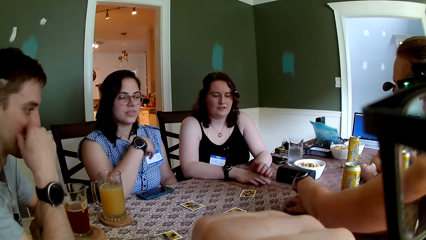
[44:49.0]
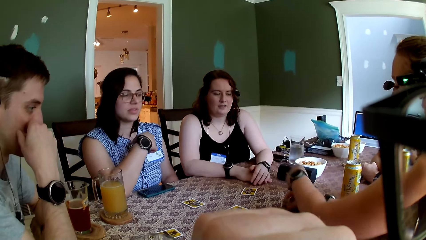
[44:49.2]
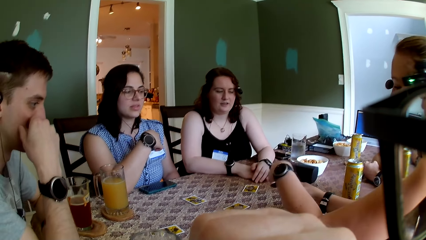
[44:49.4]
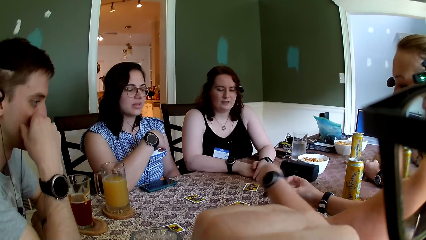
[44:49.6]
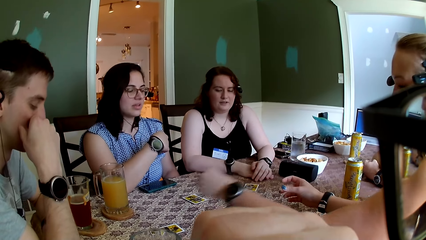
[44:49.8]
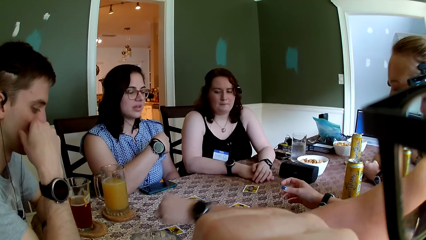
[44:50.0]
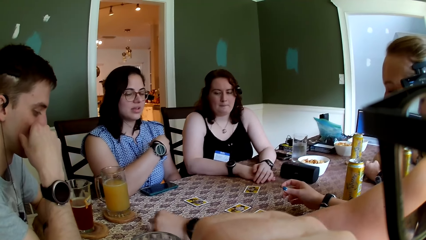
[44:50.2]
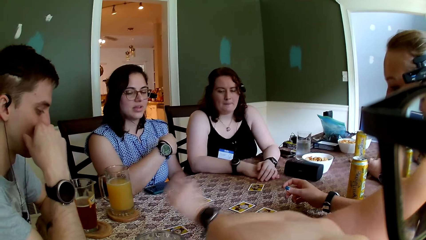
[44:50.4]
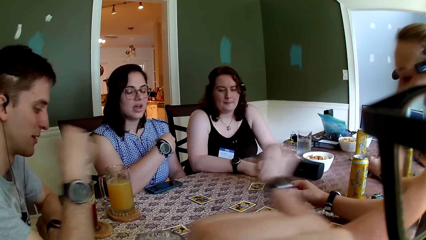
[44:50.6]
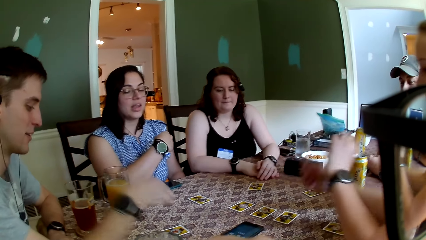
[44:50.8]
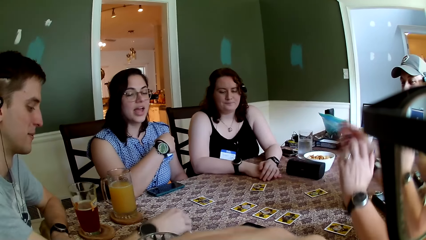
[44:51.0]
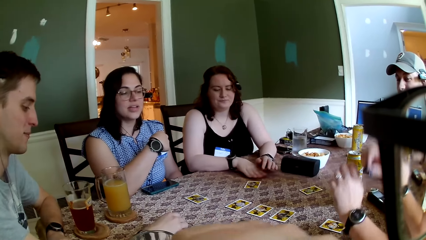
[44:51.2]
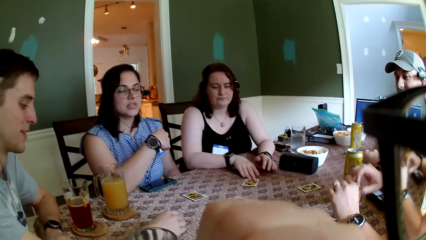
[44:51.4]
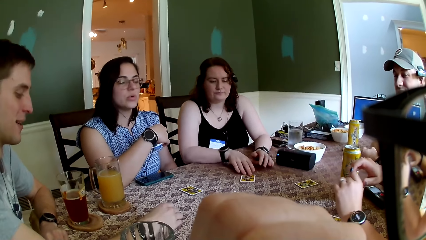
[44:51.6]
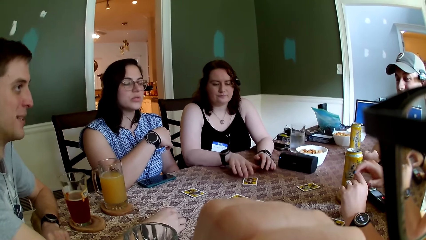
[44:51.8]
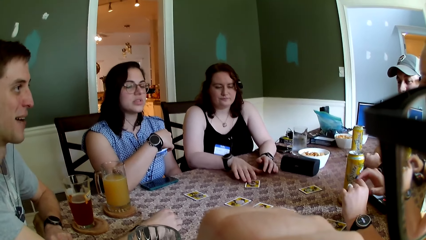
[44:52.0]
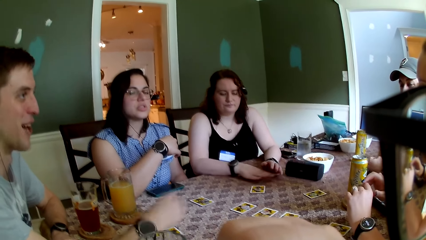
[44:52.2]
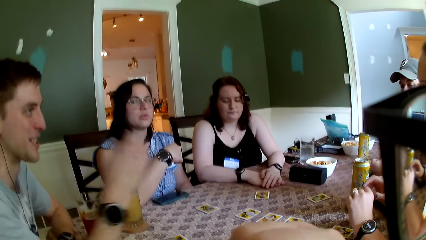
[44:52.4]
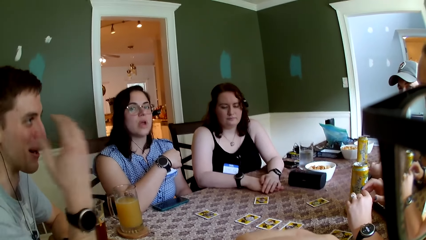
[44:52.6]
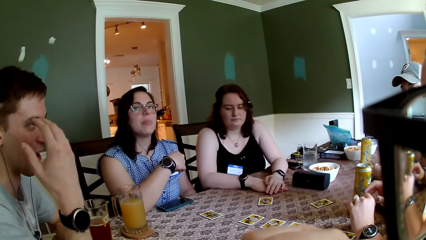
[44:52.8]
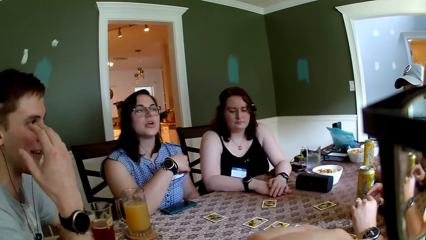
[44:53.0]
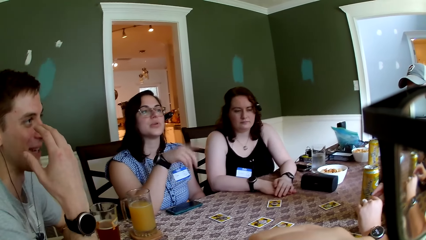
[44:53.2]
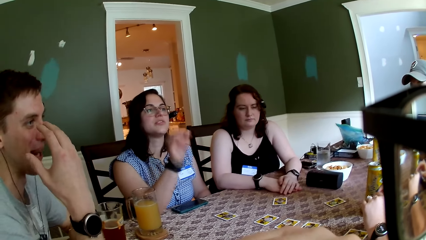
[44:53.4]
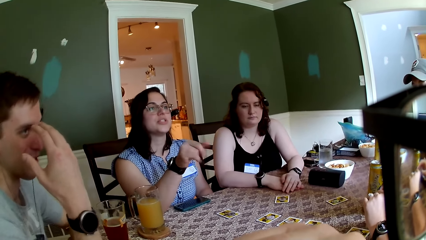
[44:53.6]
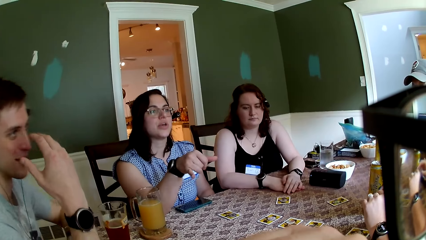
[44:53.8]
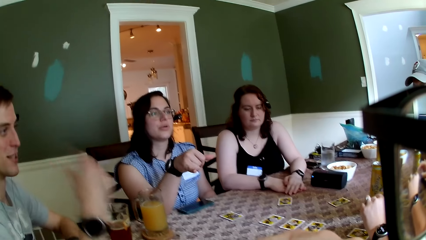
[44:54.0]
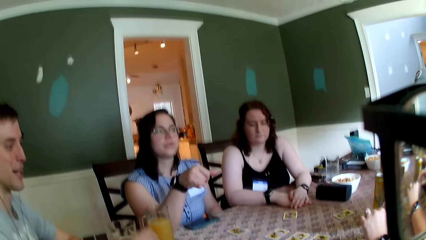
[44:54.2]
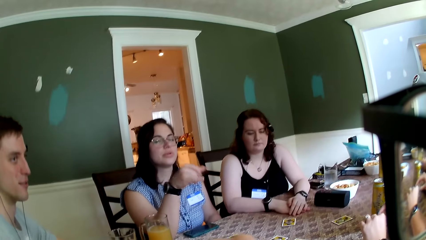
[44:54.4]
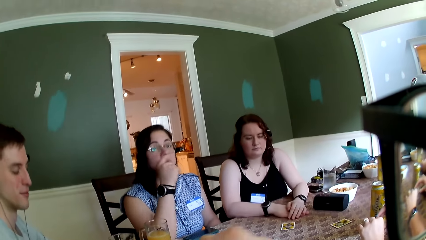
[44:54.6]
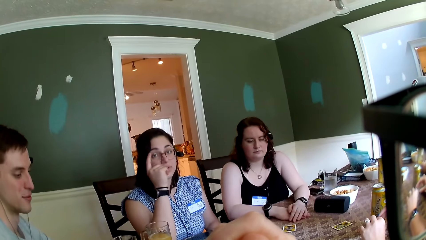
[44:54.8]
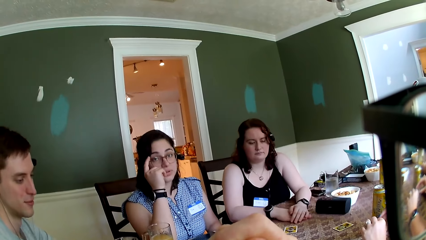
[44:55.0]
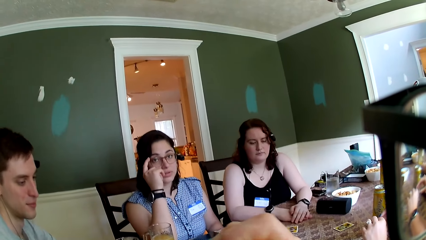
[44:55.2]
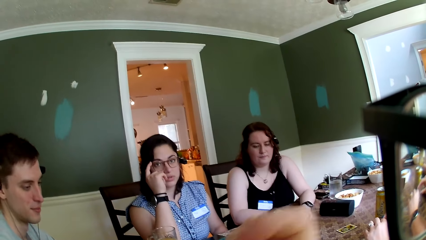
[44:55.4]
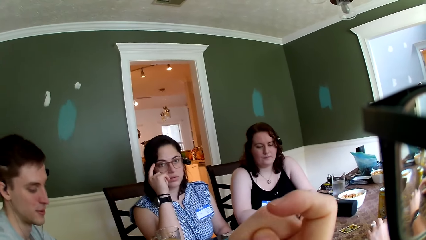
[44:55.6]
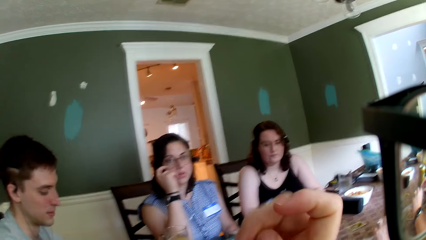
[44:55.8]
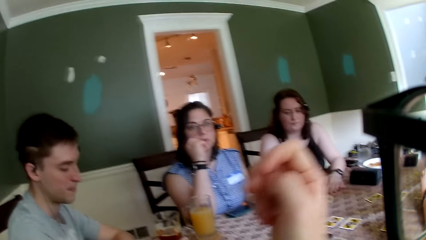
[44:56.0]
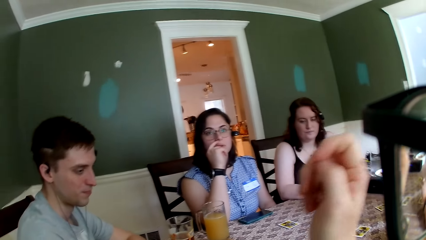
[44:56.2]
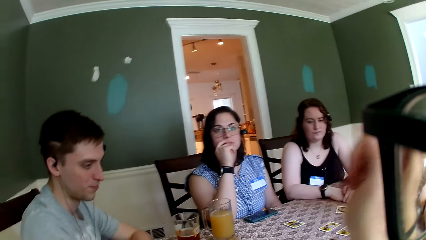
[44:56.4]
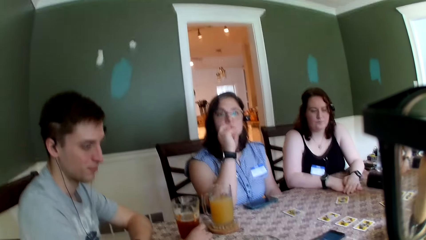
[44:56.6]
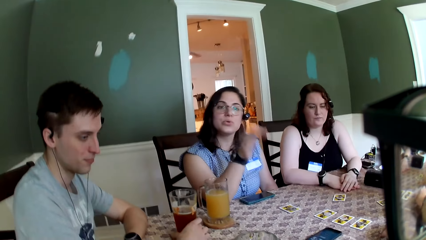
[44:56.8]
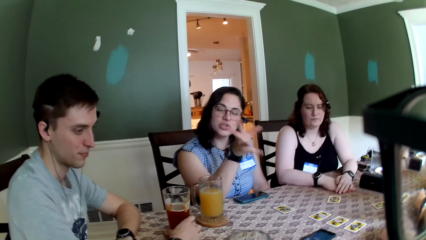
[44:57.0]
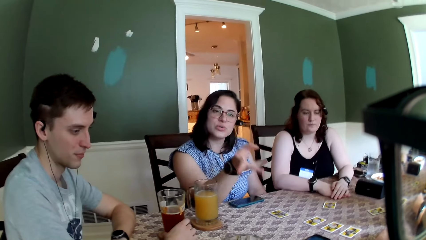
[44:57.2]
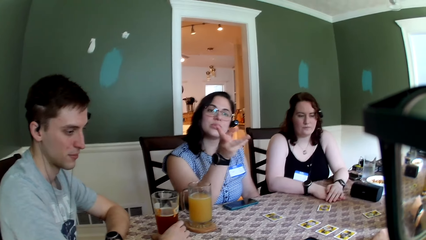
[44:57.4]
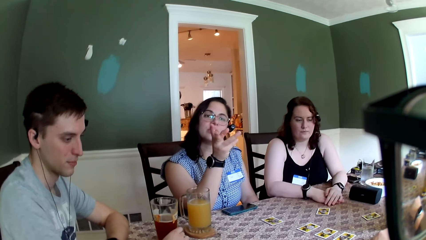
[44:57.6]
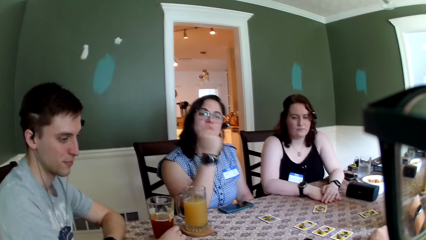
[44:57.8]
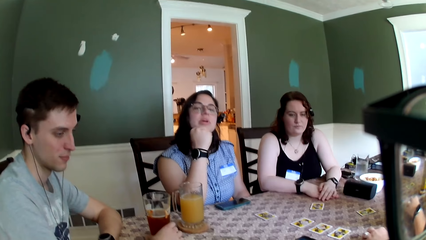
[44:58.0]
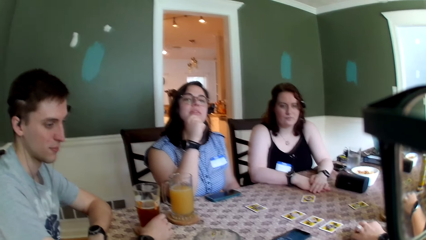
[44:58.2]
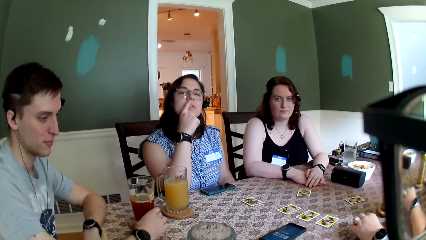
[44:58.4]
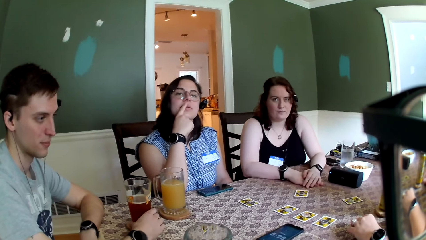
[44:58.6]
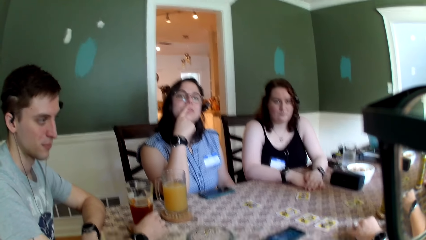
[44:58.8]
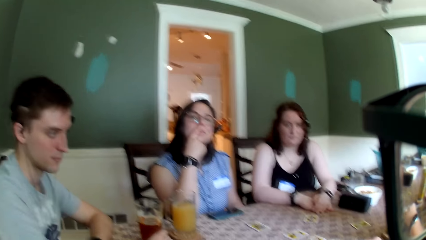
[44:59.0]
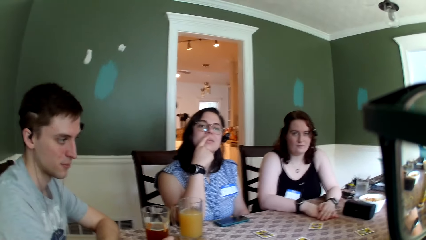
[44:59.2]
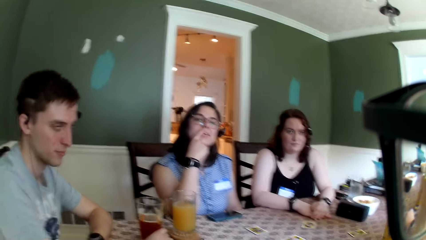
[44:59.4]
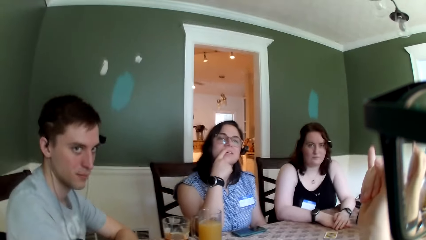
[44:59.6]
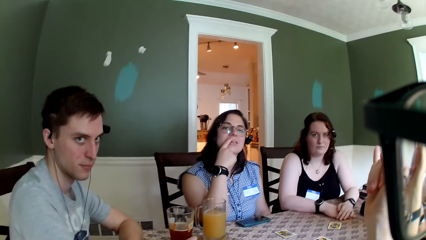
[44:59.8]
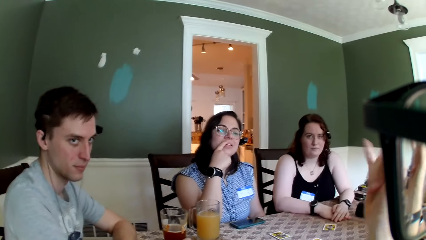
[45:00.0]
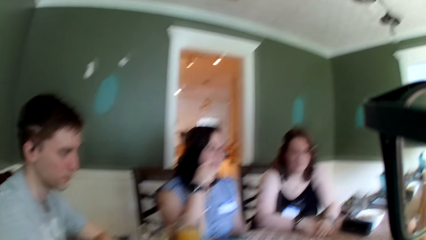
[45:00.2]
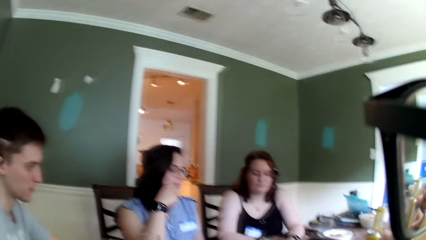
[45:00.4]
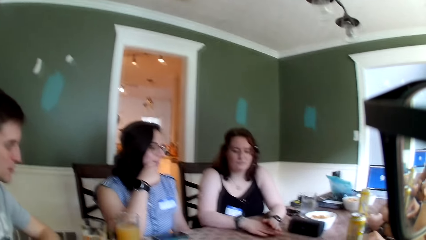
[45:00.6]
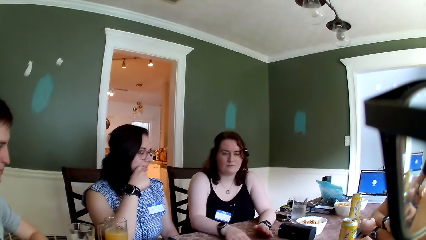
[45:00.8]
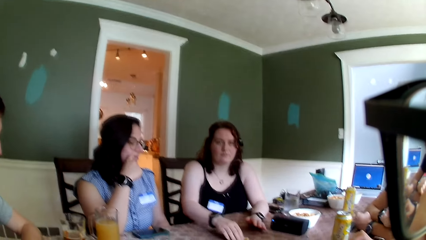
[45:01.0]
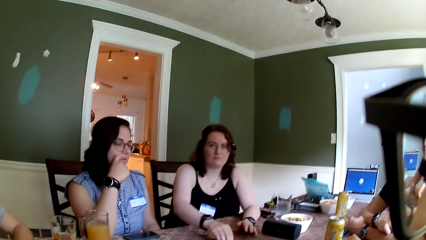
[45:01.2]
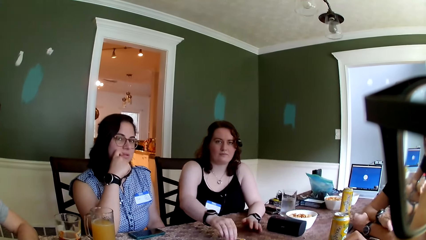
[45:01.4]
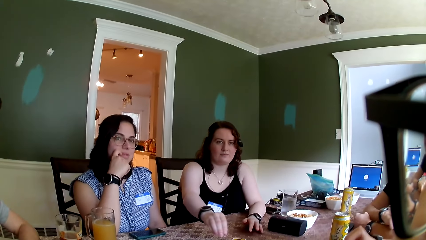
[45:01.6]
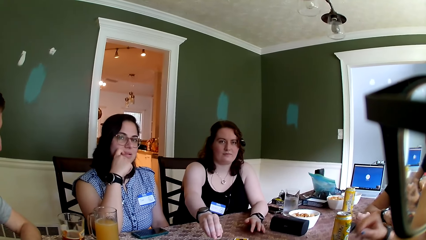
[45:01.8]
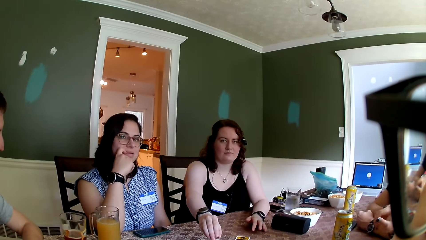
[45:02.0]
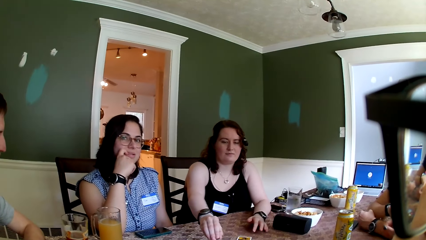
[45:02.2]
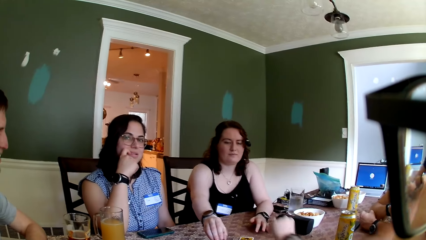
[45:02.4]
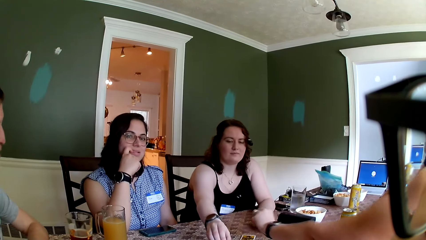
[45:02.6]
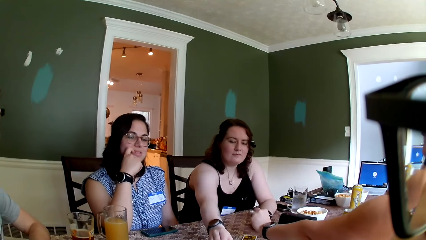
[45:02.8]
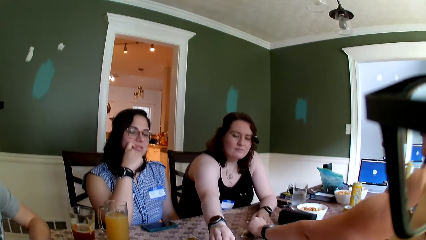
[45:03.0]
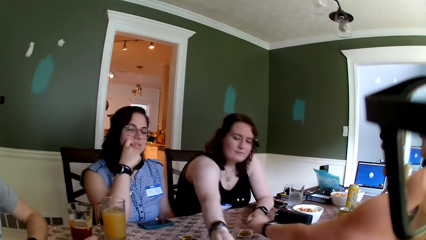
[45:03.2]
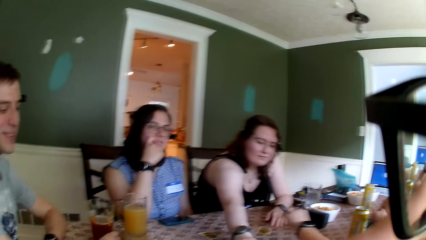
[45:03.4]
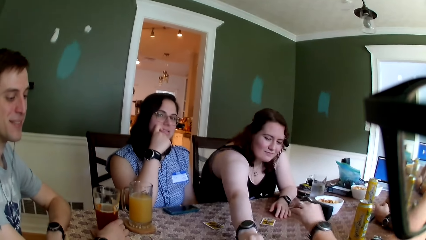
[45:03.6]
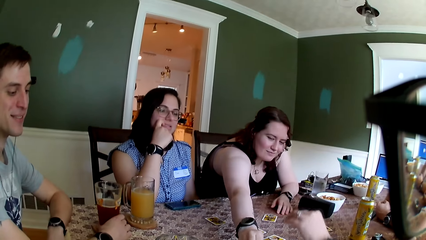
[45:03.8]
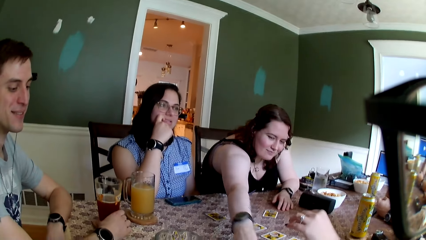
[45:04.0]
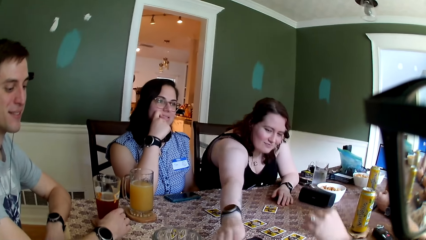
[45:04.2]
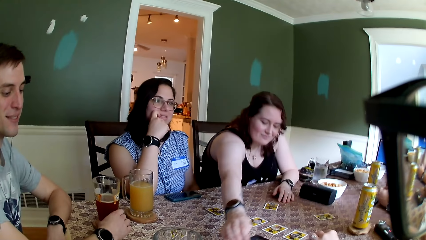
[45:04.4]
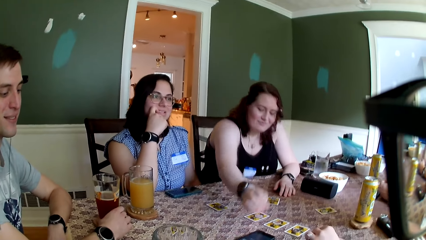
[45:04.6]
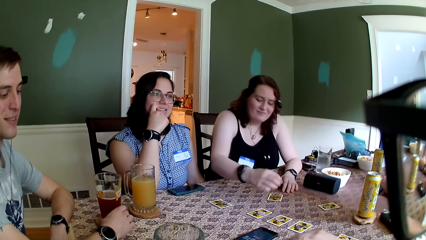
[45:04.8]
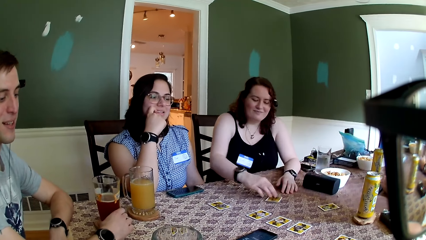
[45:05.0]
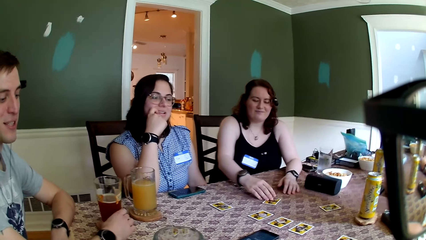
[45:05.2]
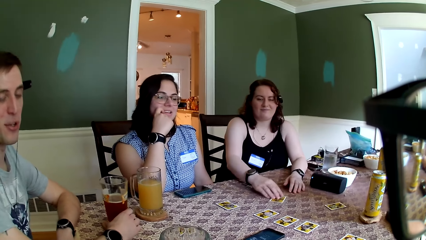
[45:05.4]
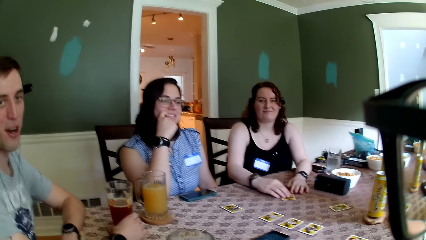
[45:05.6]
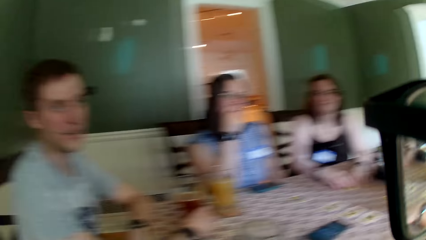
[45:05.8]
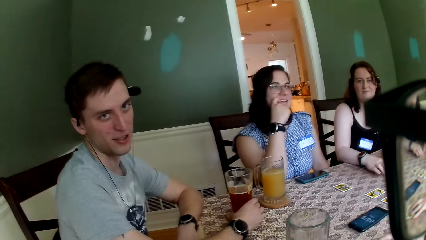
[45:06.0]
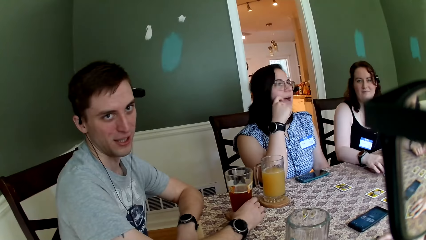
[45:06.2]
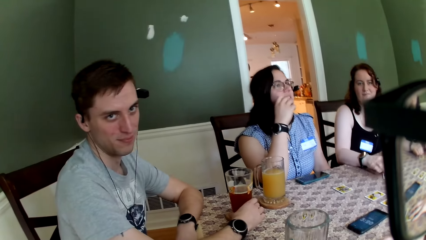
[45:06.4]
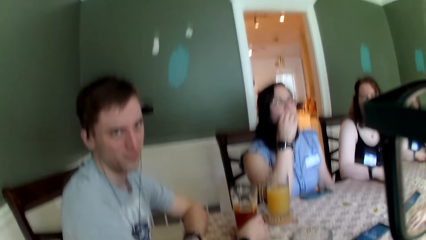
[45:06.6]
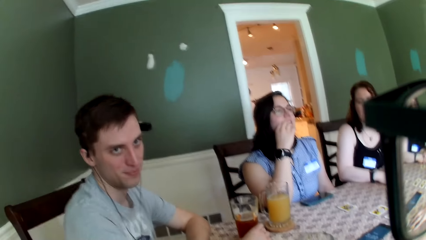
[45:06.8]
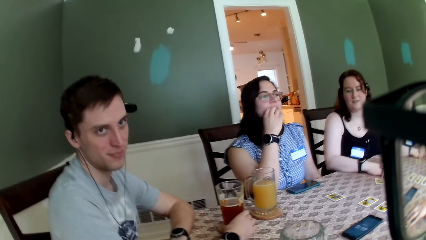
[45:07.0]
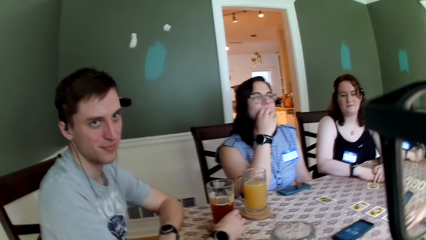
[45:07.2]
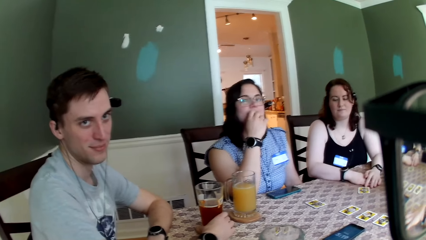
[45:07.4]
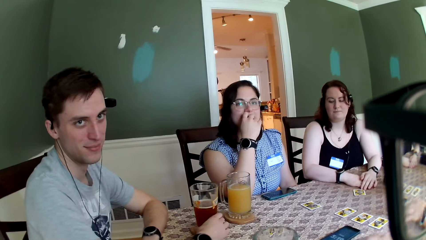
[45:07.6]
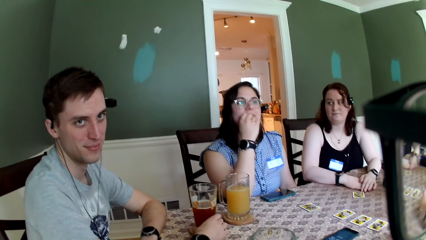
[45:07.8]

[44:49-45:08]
A man touches his face with his right hand. The man touches the coin on the card with his right hand. A woman adjusts her glasses. The woman interacts with the camera wearer. Another woman picks up the card on the table with her right hand. The other woman drops the card with her right hand on the table. The man interacts with the camera wearer. The other woman touches the card on the table with her right hand.
